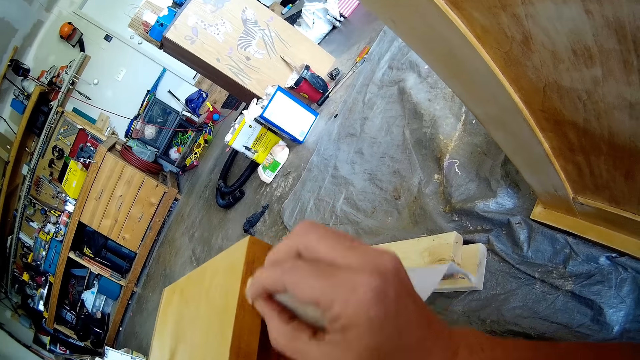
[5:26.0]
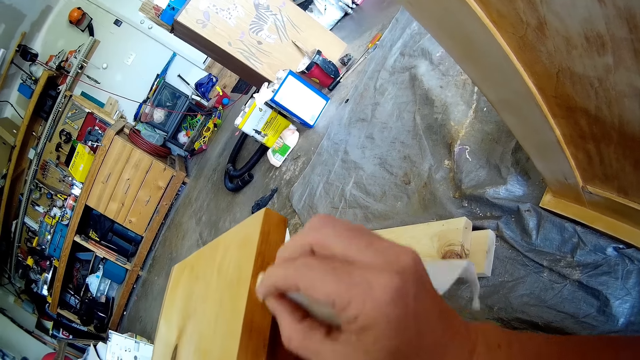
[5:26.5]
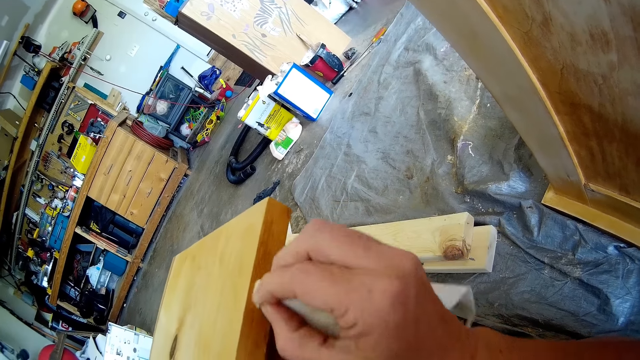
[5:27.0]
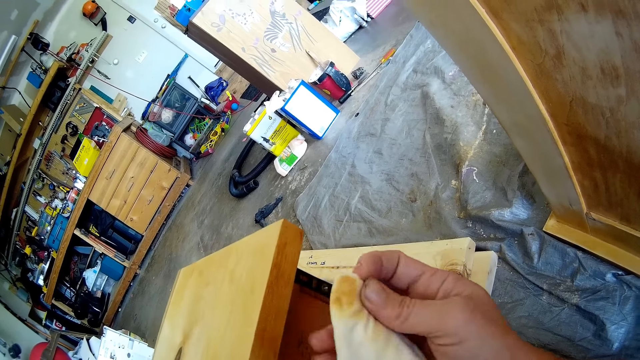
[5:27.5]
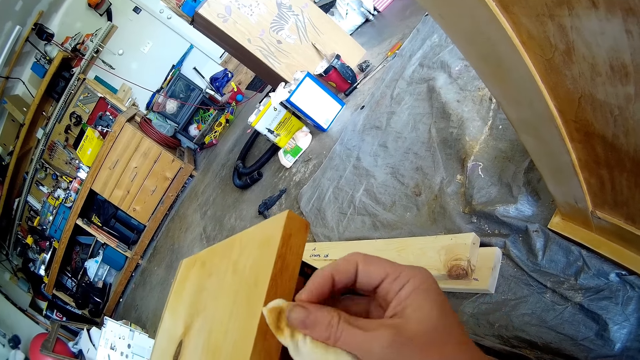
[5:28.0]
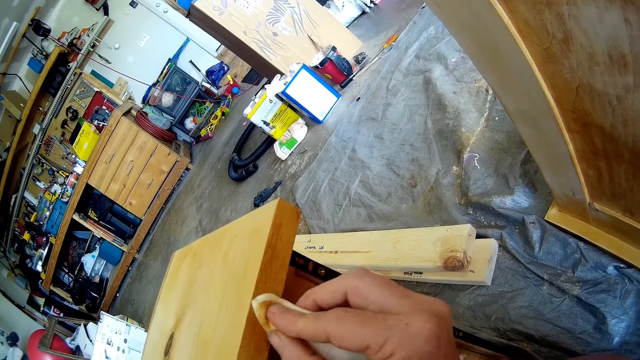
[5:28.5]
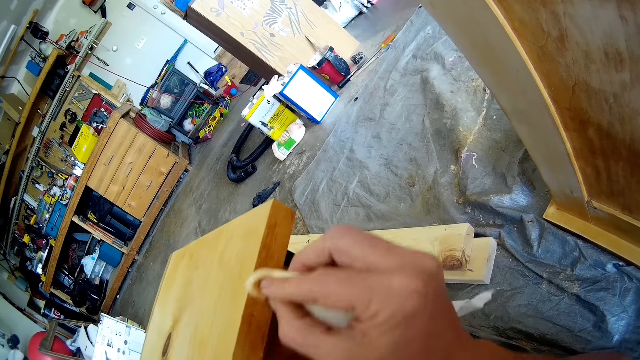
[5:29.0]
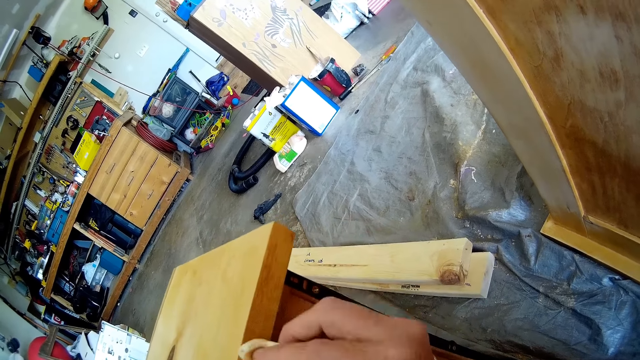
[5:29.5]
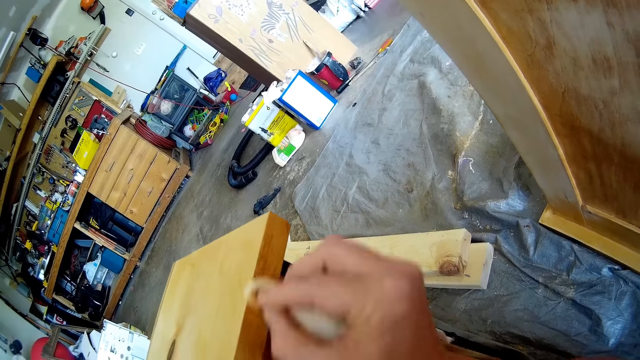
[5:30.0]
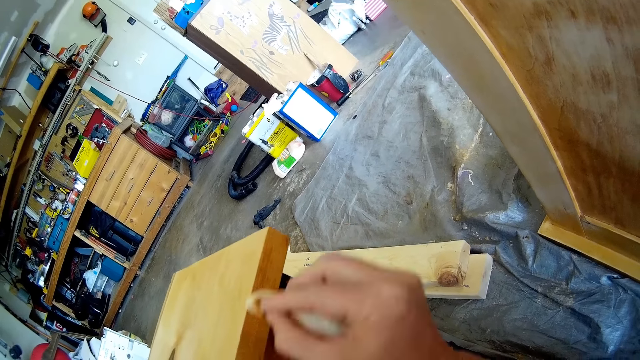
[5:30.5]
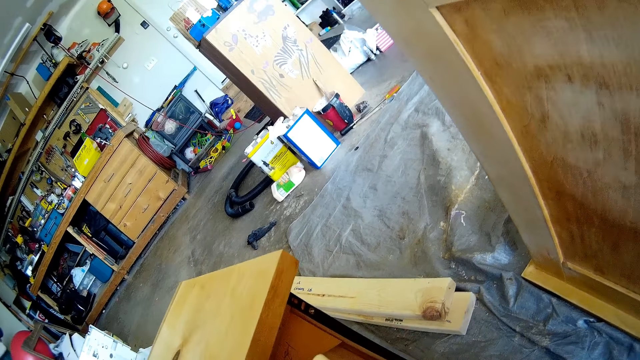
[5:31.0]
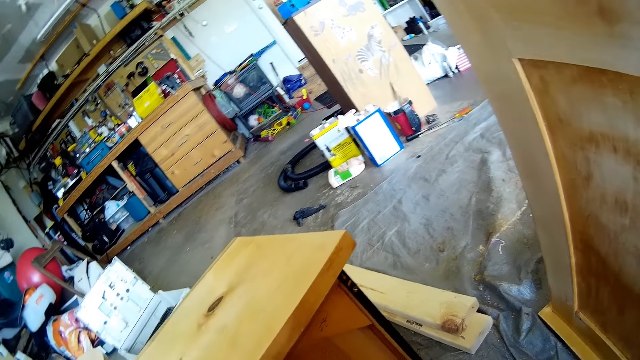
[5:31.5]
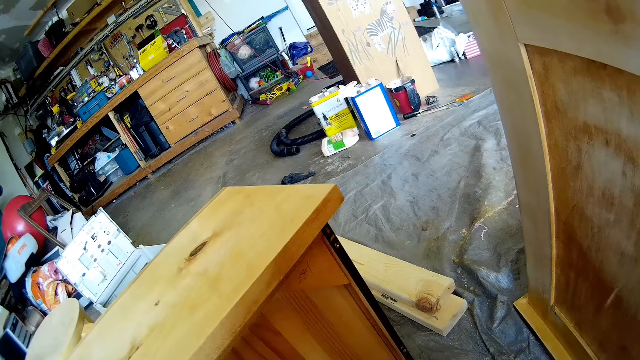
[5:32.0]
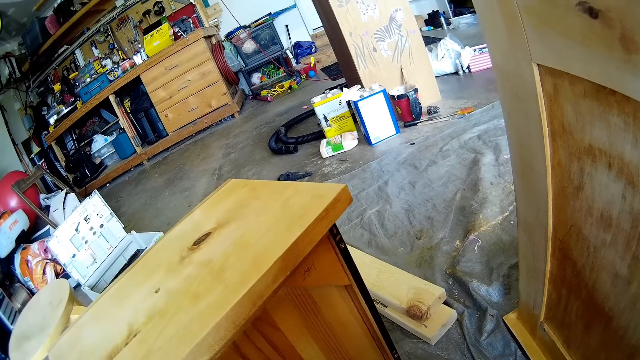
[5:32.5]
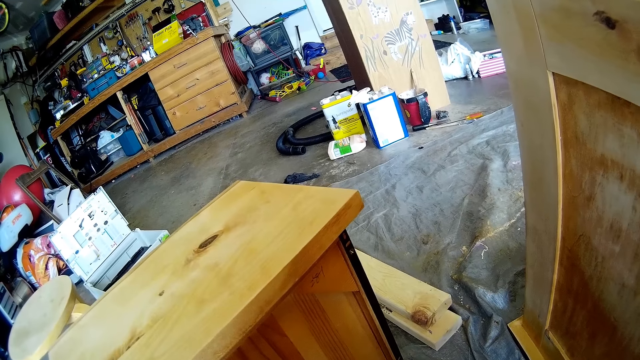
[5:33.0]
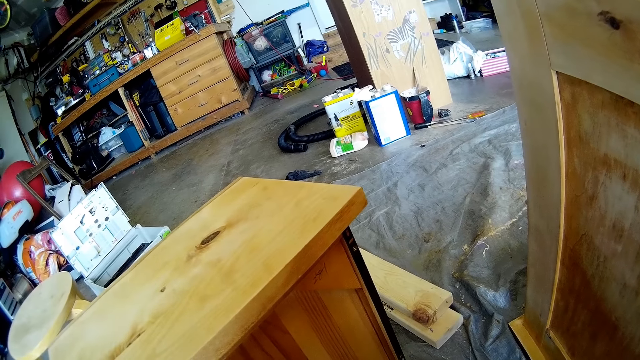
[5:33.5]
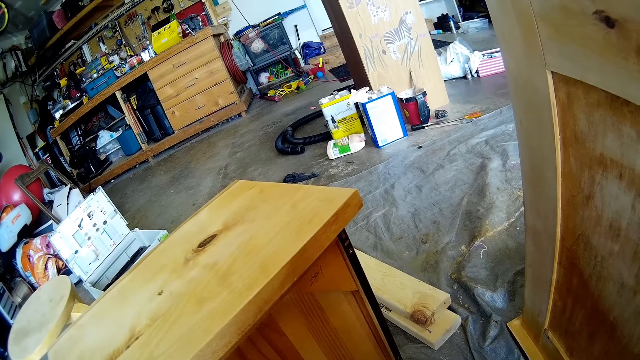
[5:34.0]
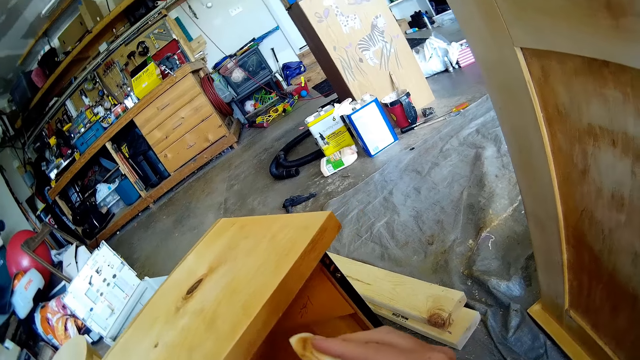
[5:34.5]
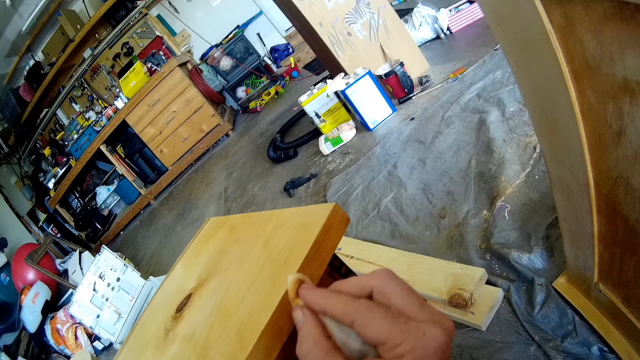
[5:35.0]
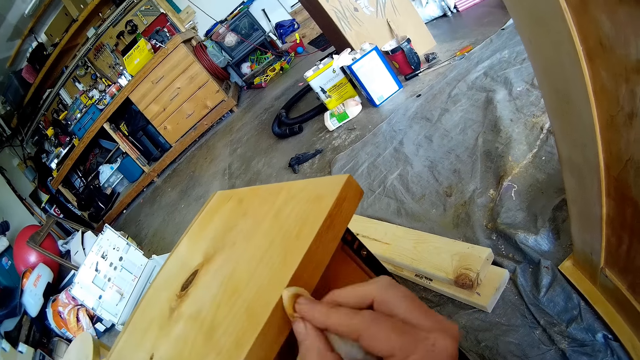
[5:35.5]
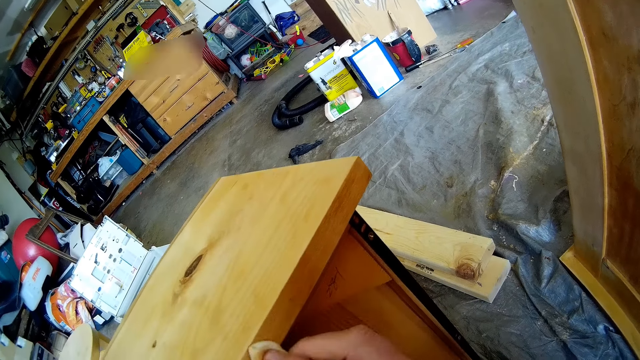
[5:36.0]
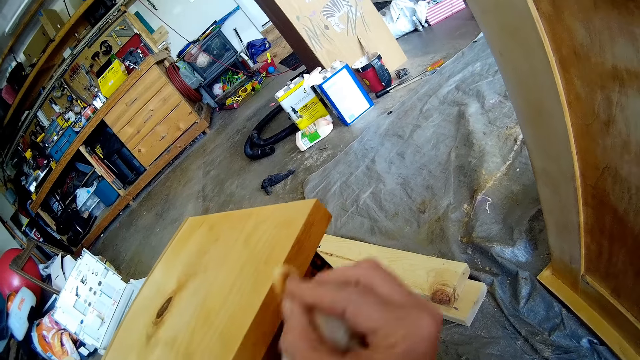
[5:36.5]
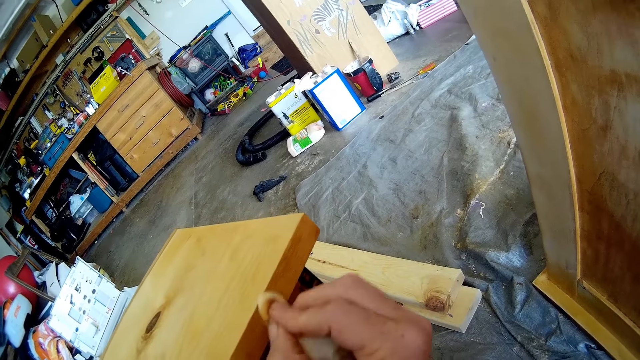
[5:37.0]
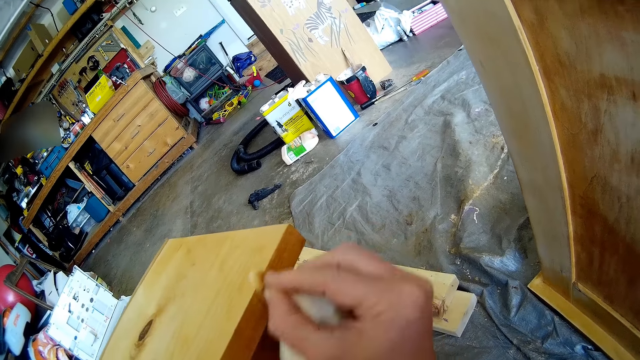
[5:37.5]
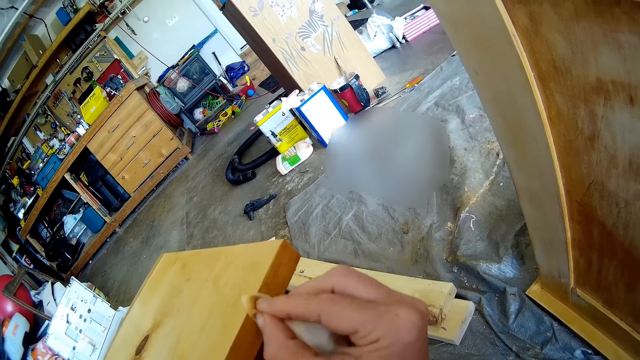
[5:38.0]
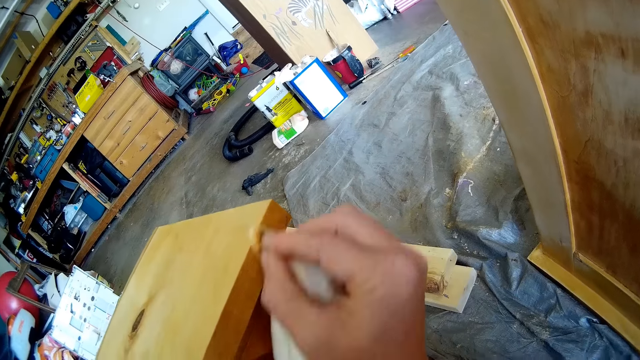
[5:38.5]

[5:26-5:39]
The camera wearer wipes the drawer with a cloth.

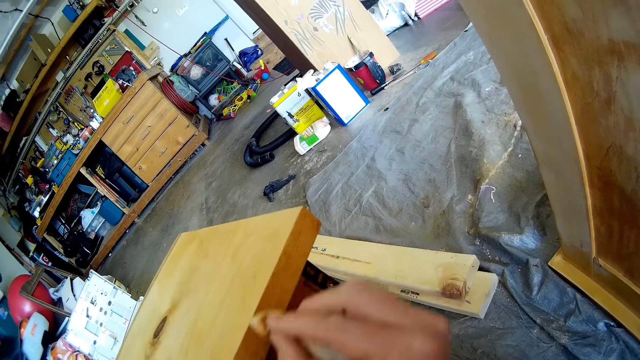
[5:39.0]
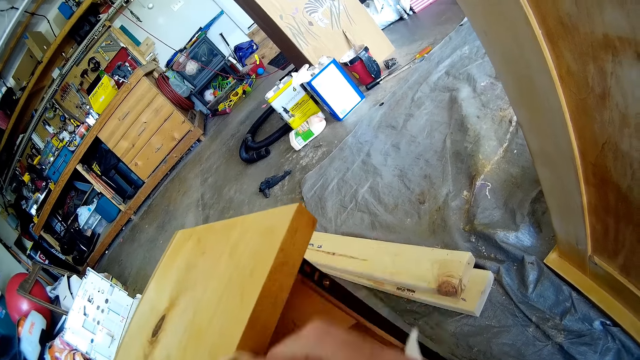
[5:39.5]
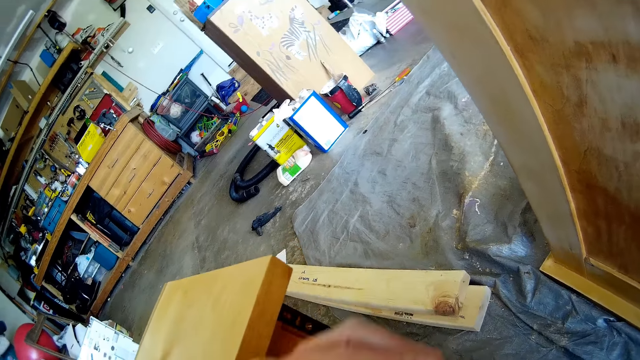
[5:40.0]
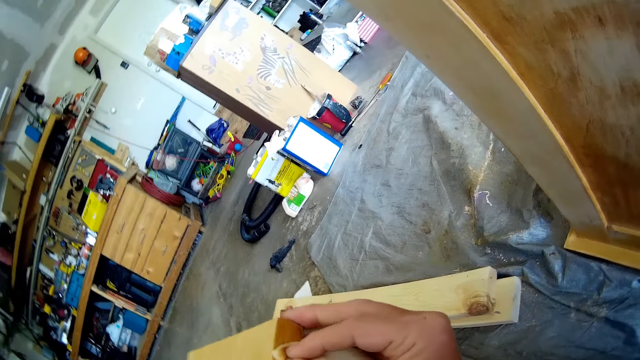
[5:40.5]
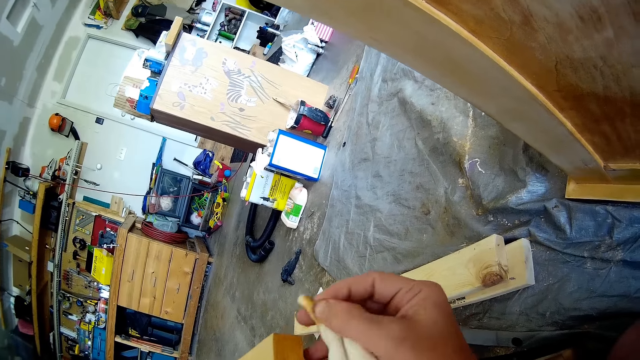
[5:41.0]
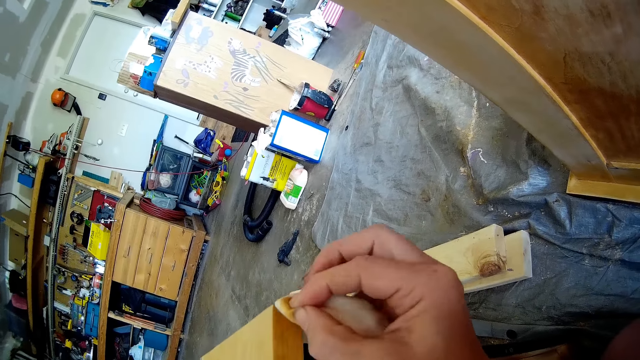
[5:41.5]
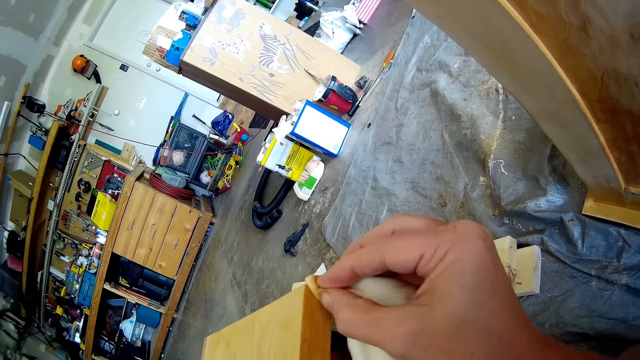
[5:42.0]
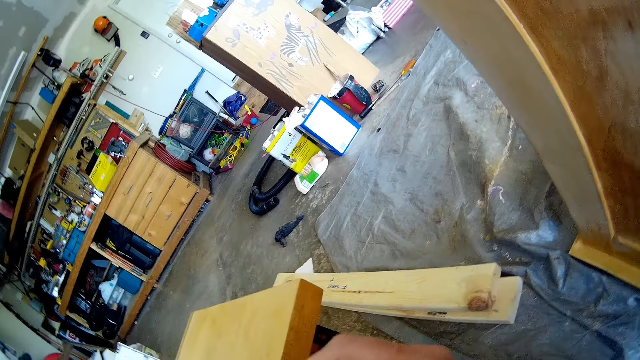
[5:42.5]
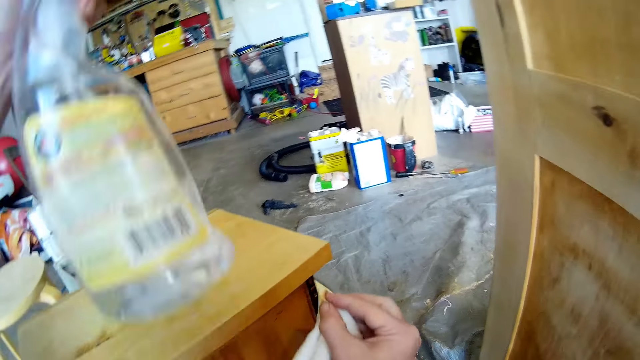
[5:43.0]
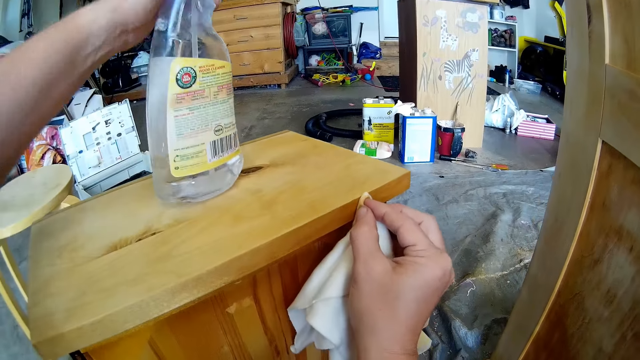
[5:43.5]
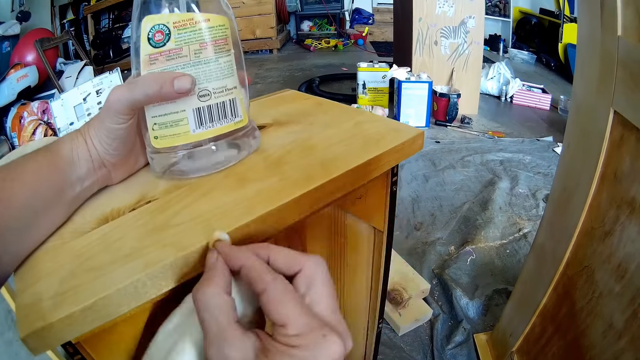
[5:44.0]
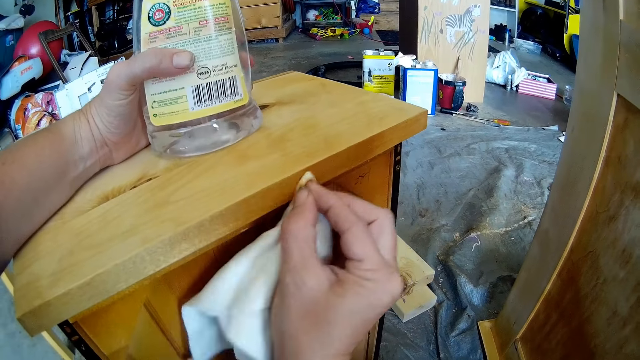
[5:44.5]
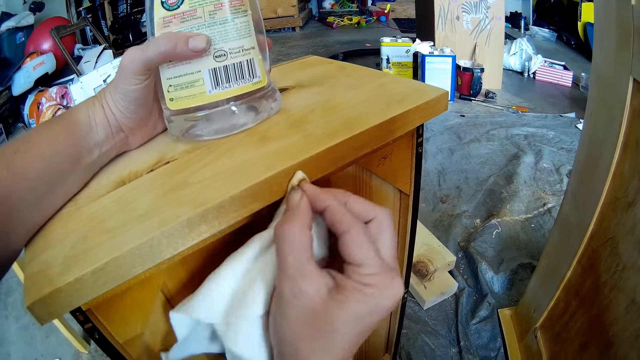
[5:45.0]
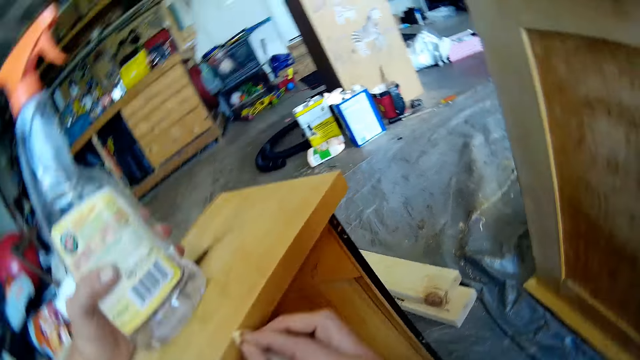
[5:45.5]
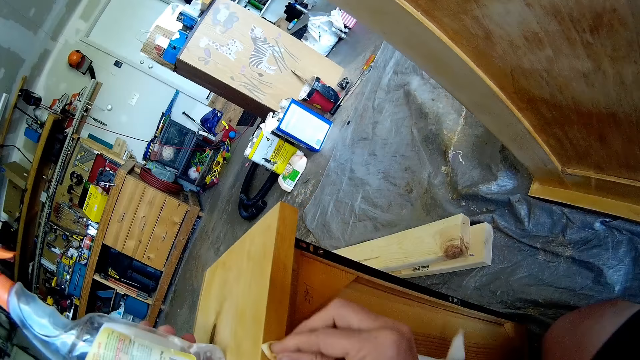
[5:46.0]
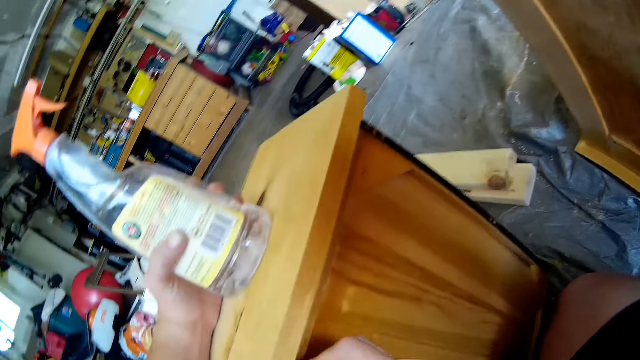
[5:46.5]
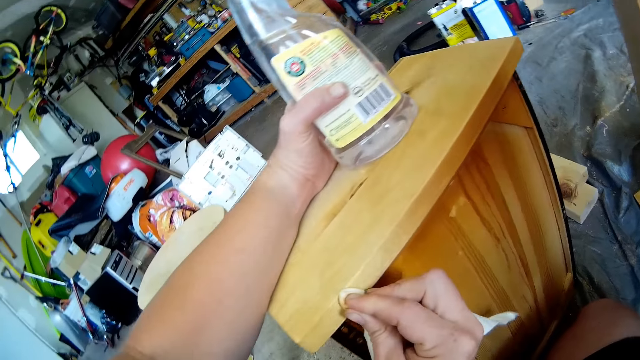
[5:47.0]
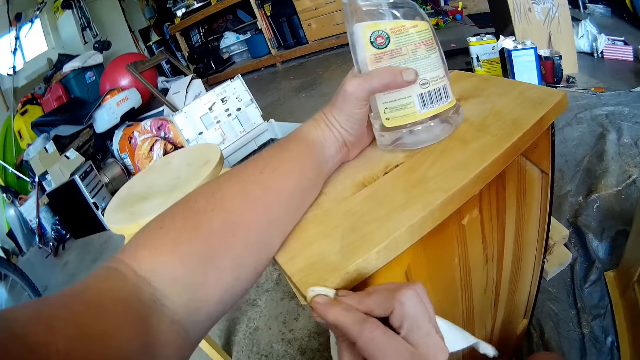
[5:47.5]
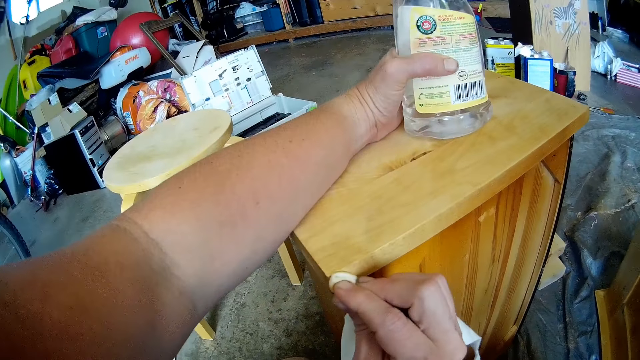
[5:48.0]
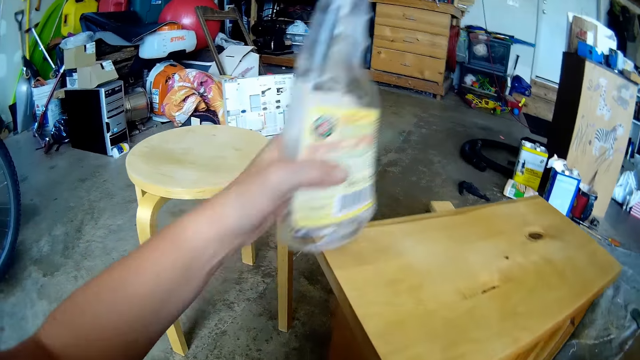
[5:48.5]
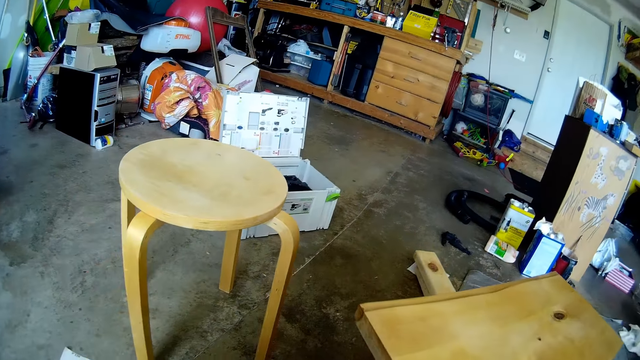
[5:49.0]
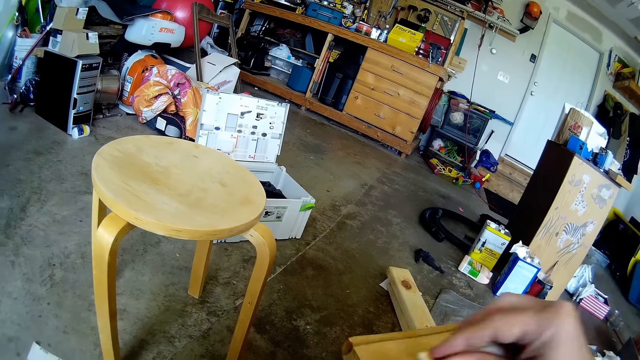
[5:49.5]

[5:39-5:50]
The camera wearer puts down the wooden furniture cleaning spray on the drawer. They wipe the wooden surface with a kitchen towel. They pick the spray from the drawer.
